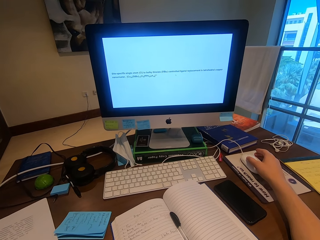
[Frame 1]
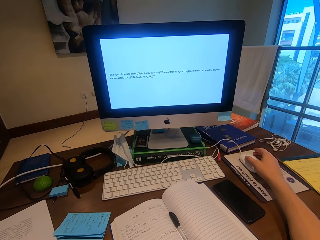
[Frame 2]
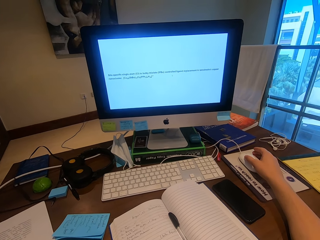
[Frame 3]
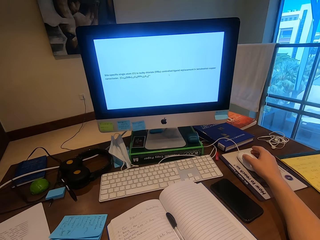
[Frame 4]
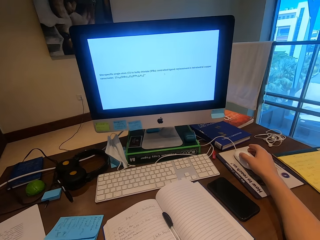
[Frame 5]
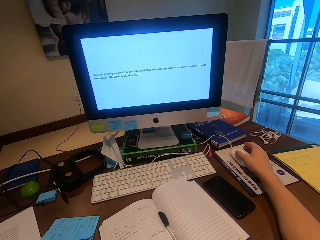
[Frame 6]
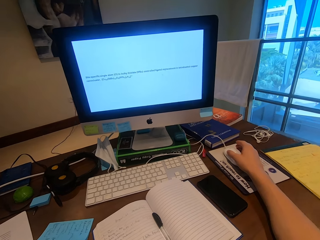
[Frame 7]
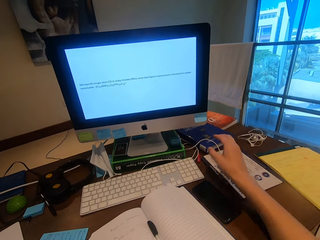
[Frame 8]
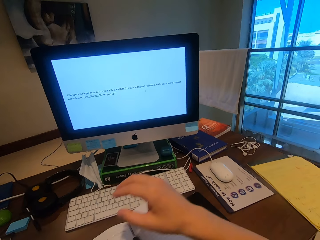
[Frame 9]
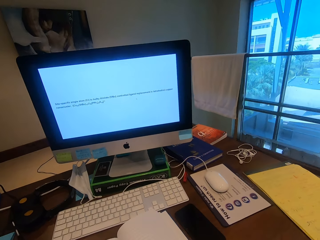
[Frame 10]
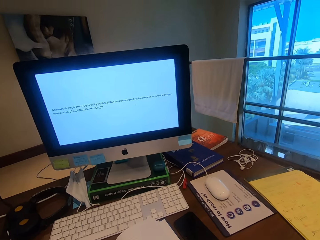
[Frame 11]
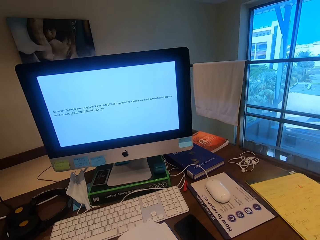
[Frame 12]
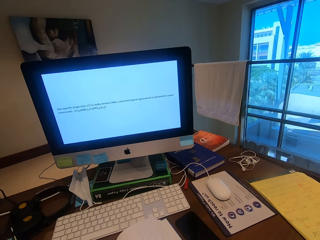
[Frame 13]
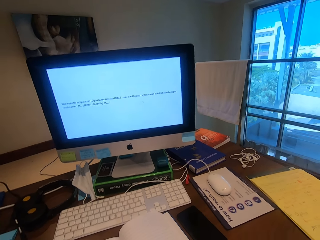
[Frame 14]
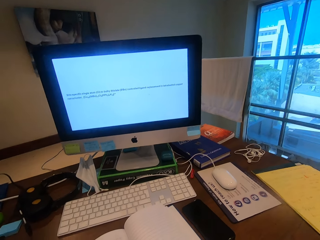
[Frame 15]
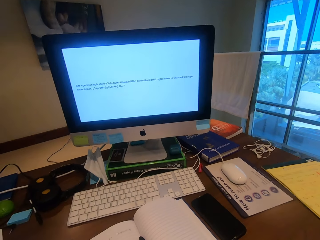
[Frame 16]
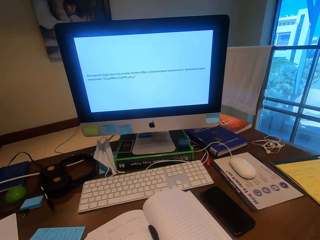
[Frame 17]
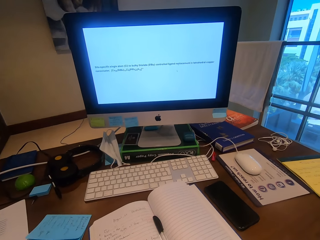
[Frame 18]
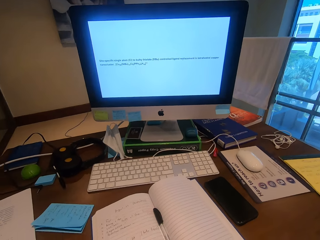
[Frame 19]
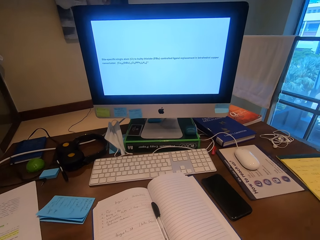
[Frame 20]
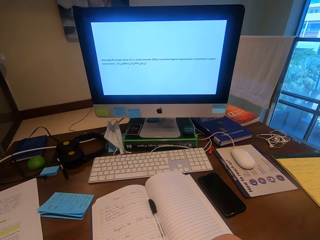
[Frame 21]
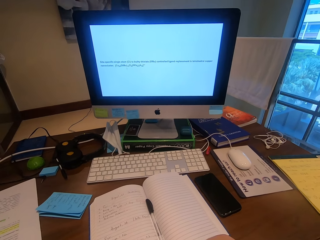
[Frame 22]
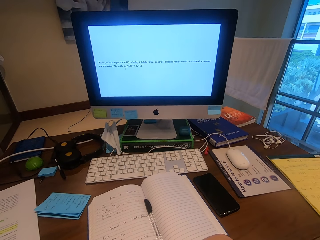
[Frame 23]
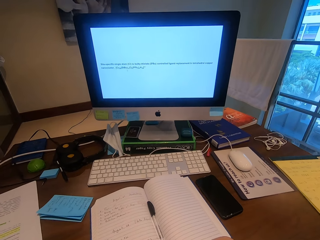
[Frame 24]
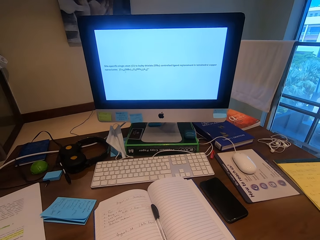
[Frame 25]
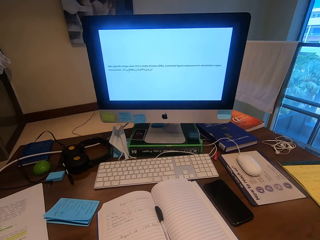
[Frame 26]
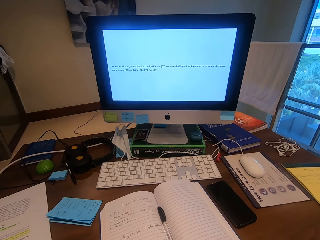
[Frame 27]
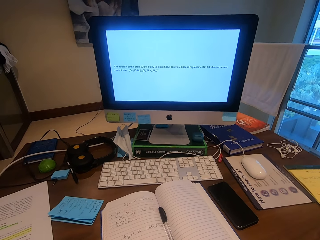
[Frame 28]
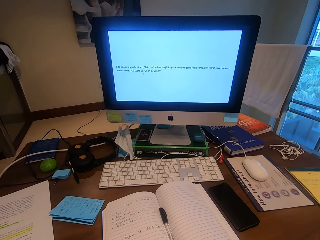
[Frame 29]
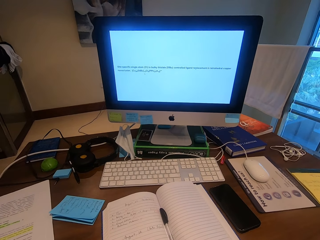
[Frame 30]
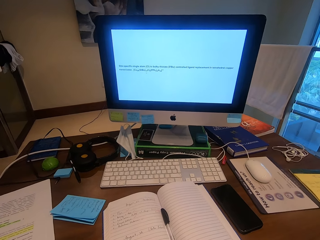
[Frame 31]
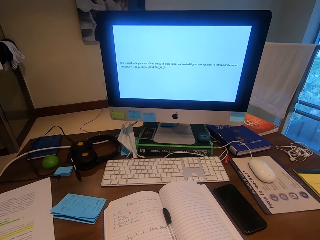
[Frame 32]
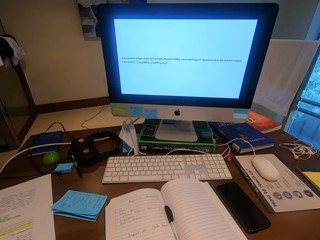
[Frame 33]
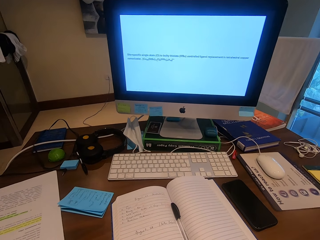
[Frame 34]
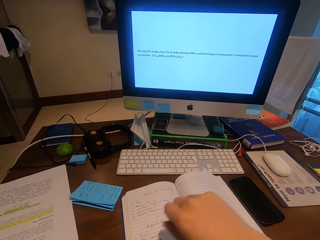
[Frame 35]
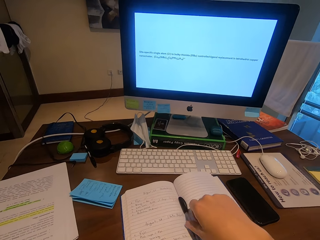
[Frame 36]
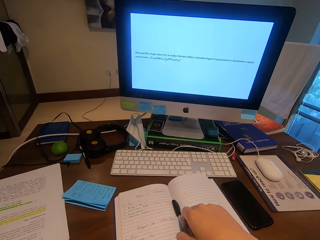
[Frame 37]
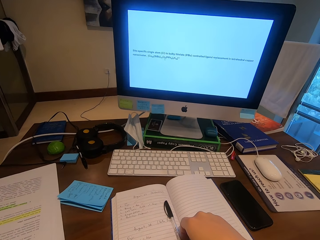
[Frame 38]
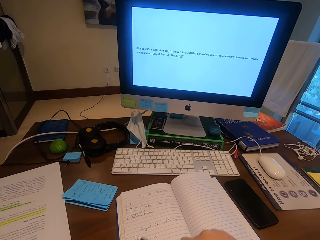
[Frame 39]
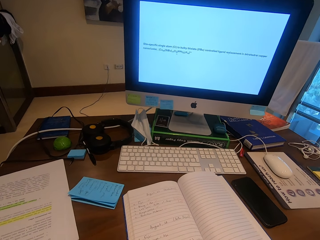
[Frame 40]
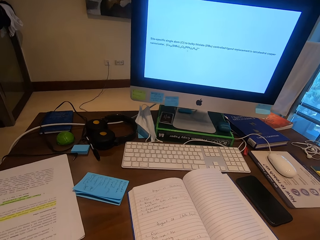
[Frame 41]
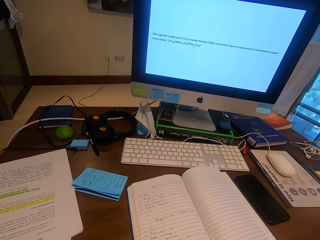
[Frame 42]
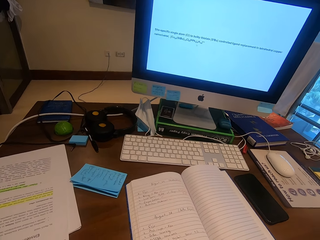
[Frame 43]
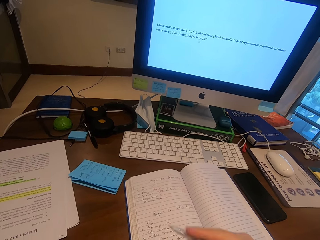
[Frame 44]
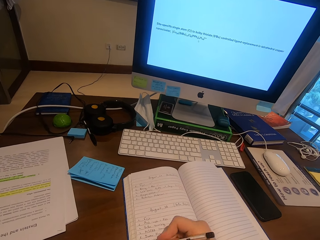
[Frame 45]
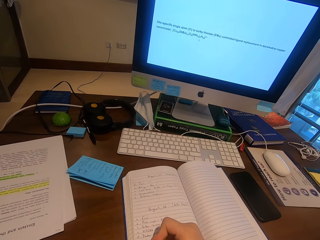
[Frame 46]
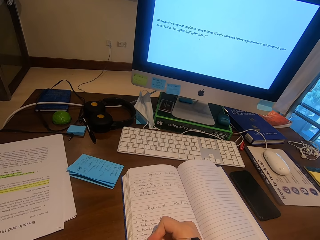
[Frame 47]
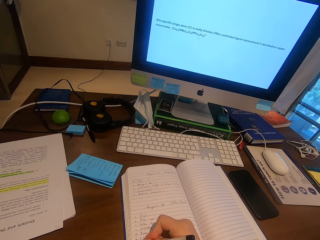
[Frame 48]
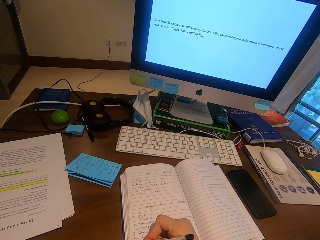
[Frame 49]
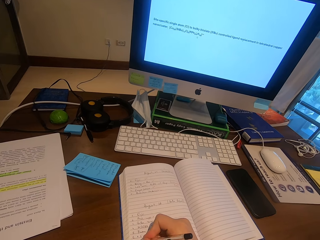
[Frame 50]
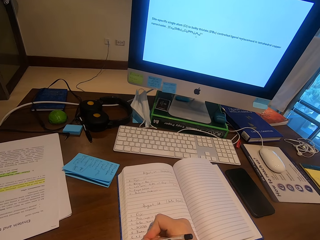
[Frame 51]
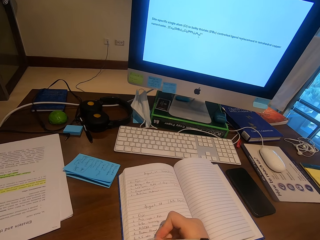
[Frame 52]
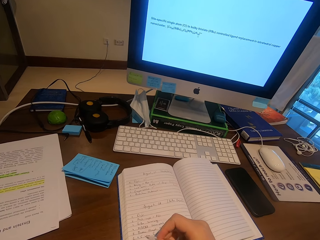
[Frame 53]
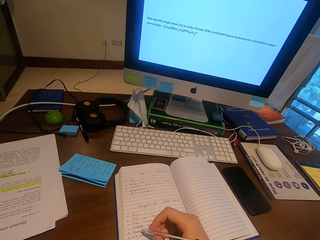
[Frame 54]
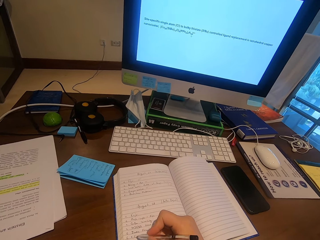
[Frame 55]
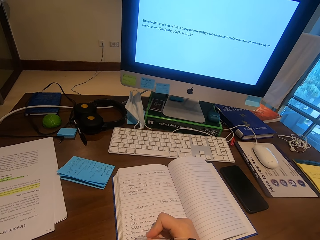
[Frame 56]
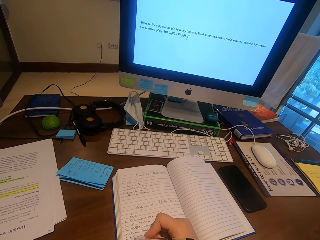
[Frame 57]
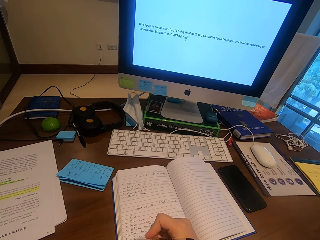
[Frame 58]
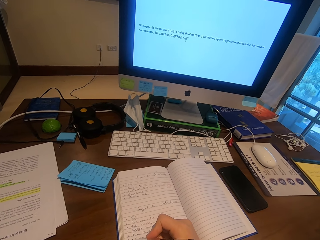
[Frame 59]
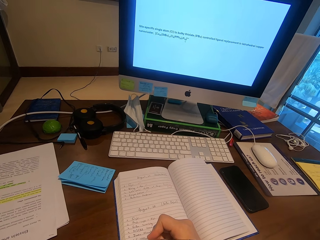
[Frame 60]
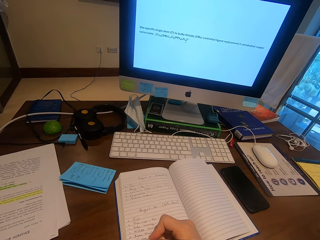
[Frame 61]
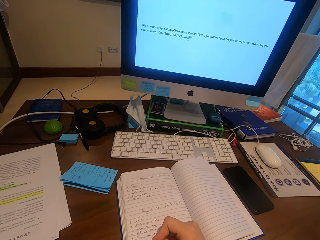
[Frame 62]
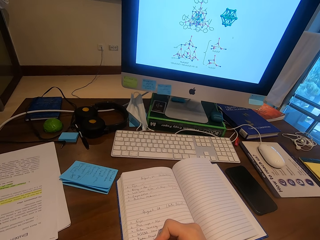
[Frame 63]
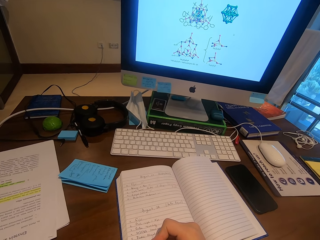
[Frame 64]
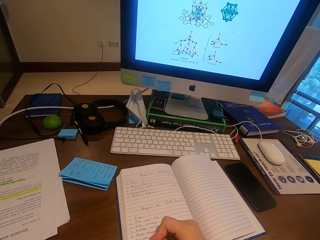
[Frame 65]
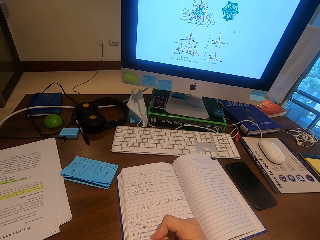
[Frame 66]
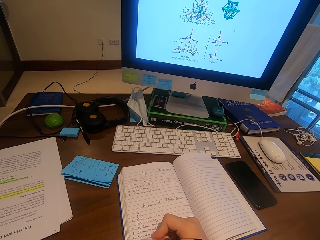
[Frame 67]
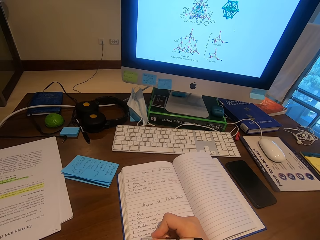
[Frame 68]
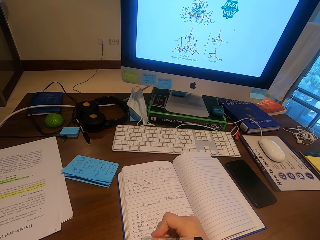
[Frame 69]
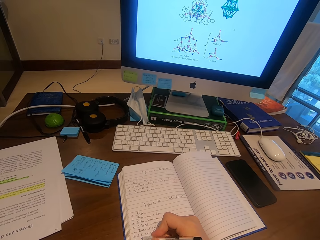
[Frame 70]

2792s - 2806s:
The camera wearer moves the hand. They grab the pen and write on the book.

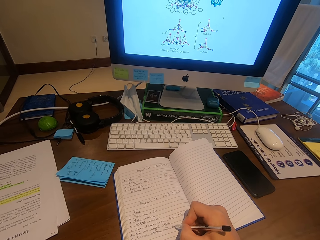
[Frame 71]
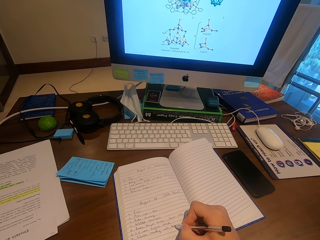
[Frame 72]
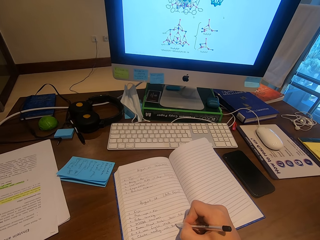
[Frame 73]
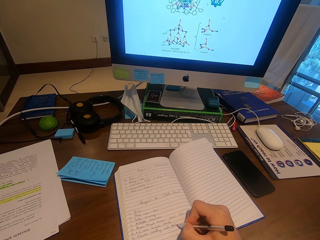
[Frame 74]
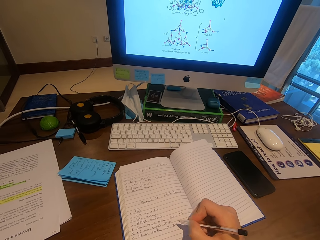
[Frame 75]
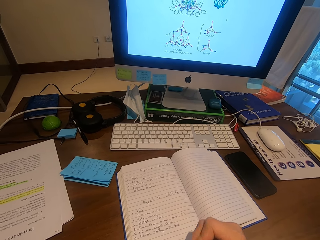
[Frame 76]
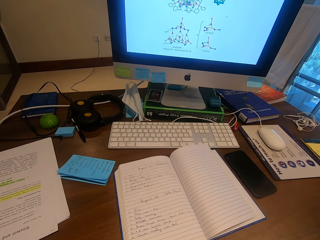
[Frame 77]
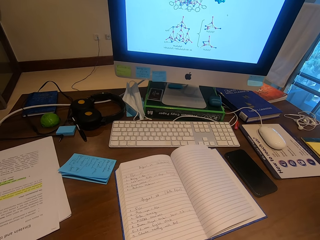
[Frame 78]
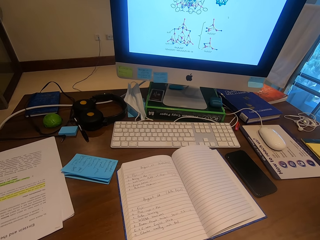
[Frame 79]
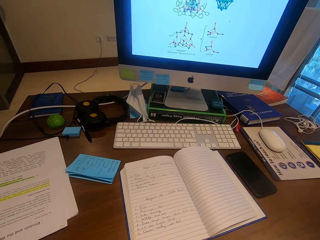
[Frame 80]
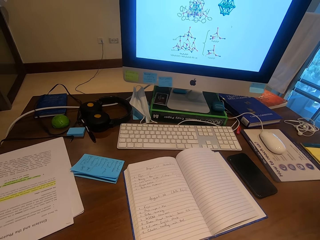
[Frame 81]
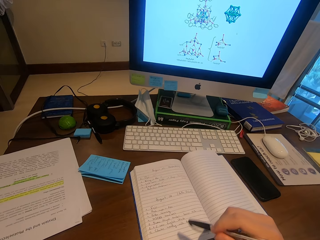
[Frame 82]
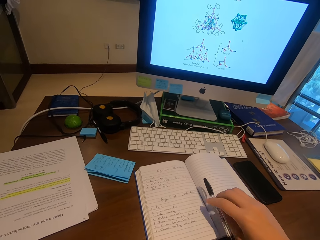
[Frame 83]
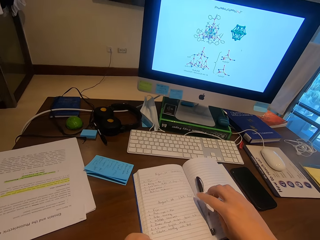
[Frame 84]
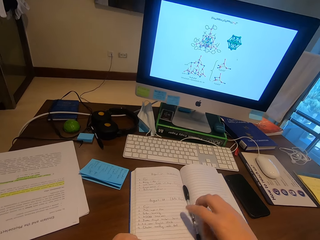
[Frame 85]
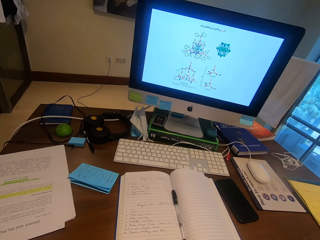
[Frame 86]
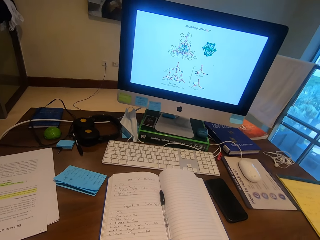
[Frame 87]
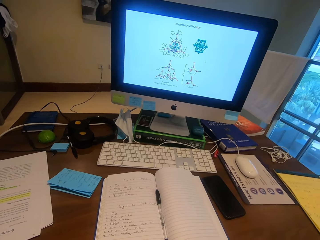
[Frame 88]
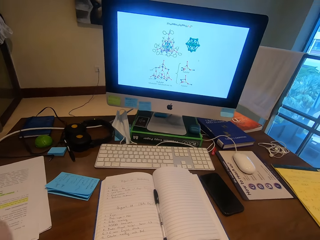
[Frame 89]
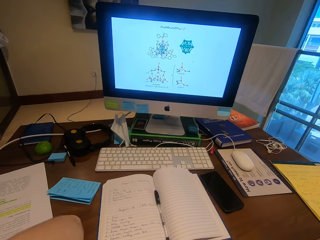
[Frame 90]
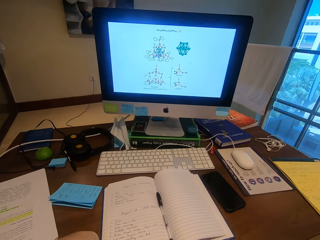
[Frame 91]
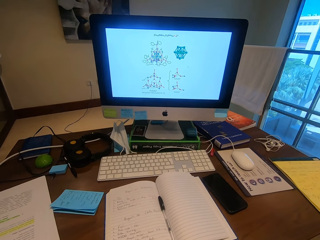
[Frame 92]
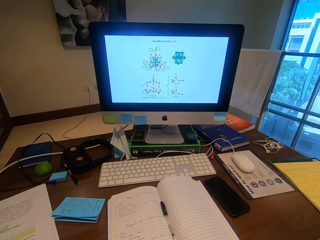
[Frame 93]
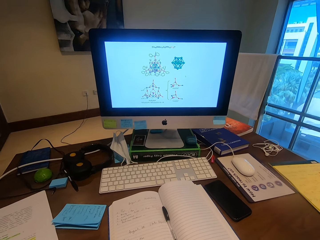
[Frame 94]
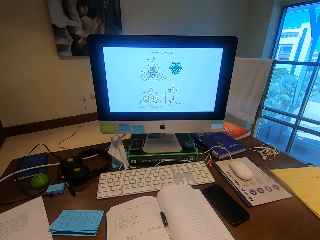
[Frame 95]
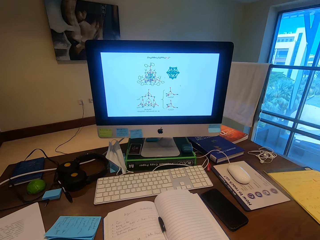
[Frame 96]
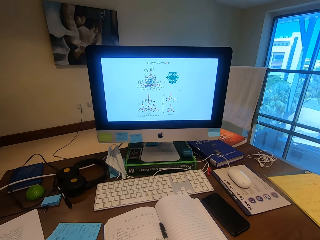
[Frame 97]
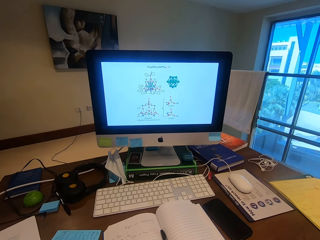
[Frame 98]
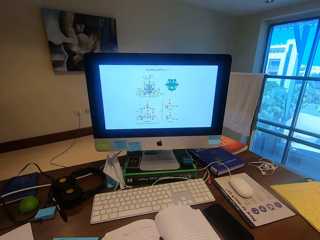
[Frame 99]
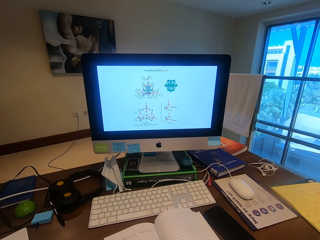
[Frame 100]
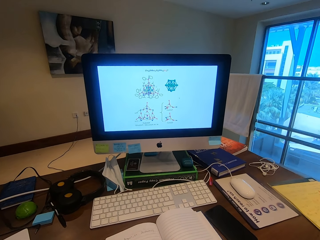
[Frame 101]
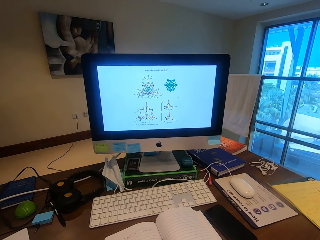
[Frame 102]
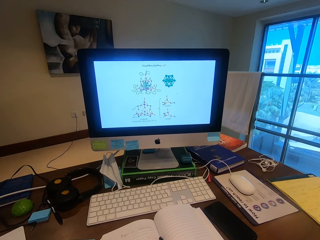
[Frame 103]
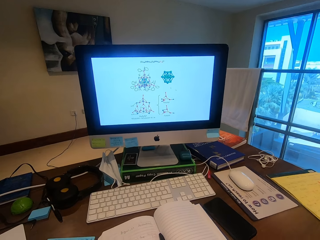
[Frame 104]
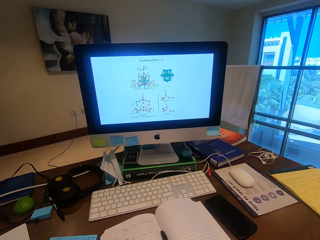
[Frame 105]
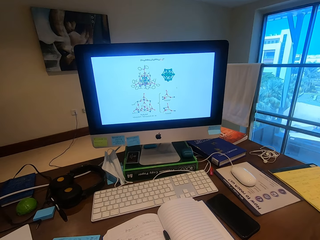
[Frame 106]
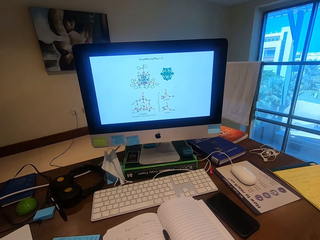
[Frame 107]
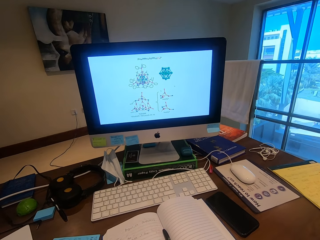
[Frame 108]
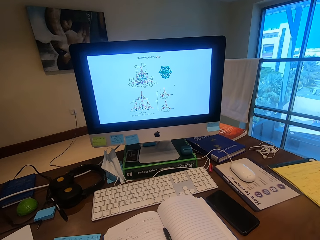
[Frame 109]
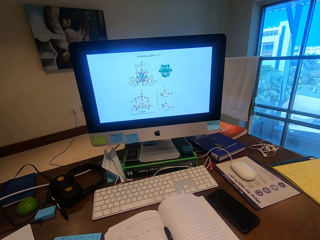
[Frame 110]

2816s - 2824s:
The camera wearer puts the pen on the book.
